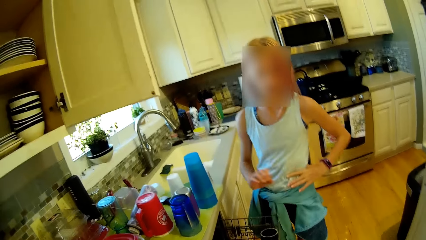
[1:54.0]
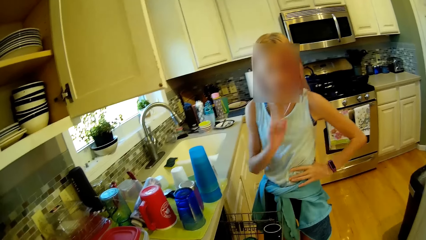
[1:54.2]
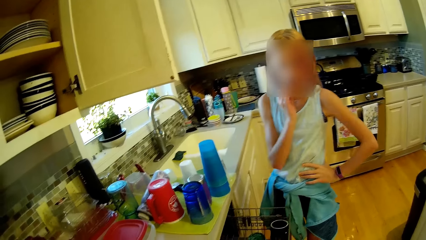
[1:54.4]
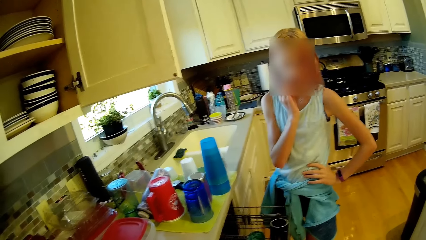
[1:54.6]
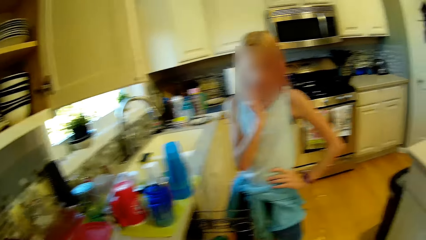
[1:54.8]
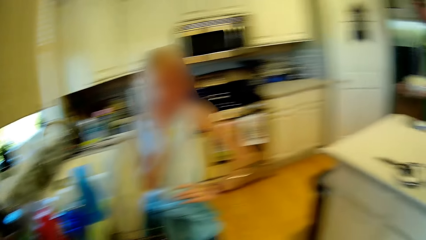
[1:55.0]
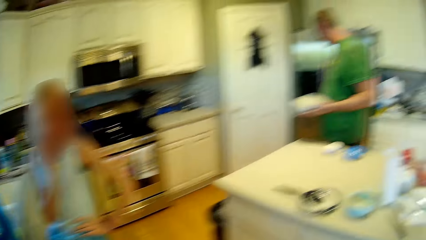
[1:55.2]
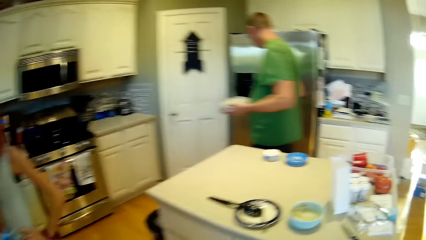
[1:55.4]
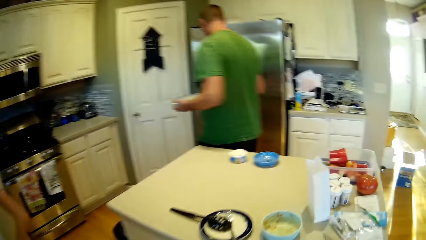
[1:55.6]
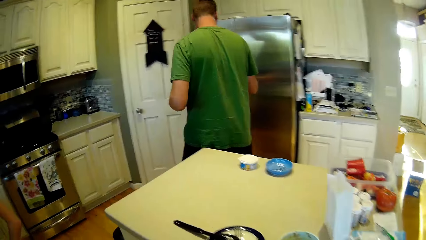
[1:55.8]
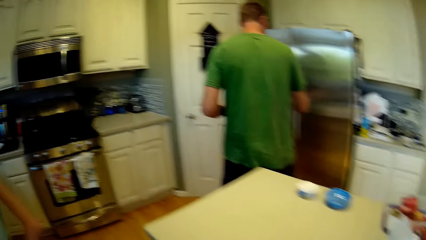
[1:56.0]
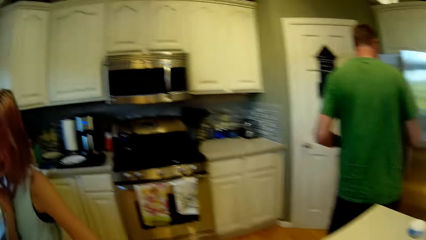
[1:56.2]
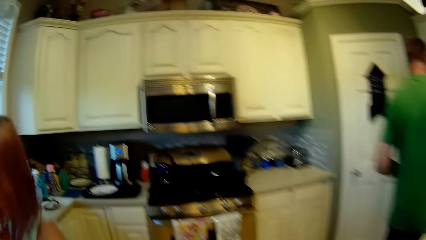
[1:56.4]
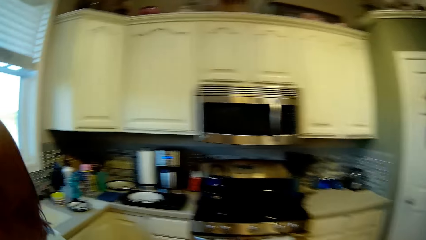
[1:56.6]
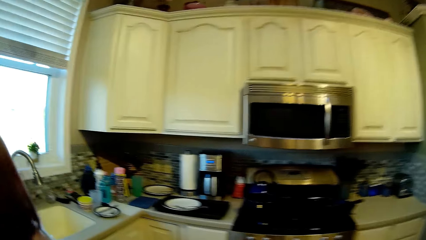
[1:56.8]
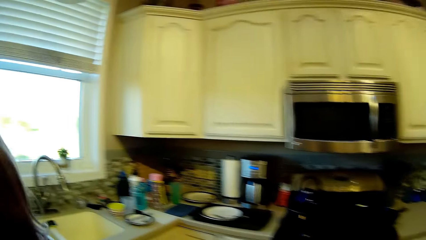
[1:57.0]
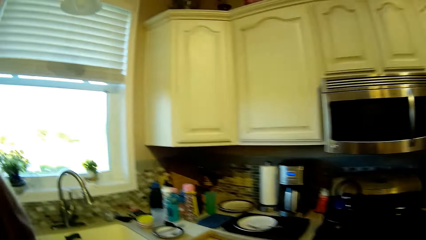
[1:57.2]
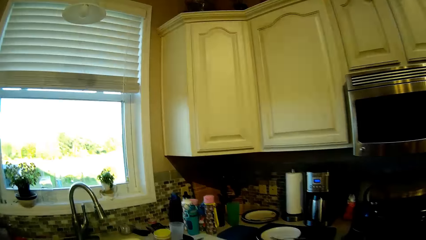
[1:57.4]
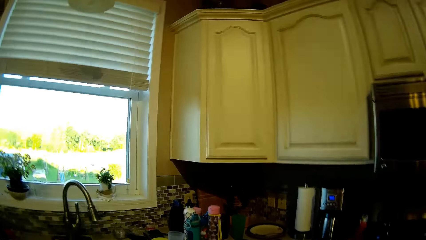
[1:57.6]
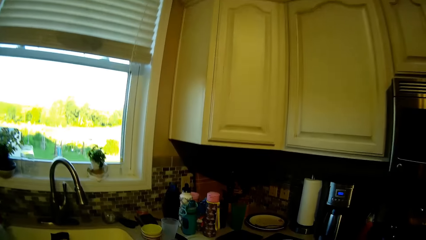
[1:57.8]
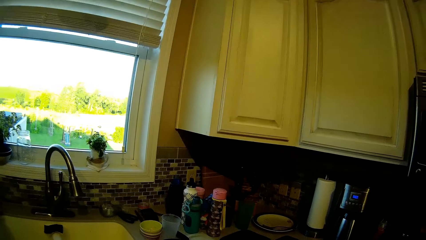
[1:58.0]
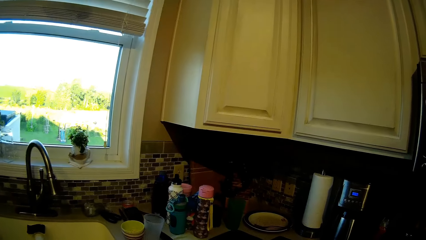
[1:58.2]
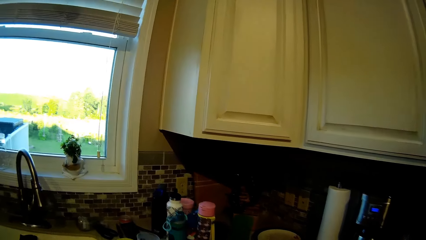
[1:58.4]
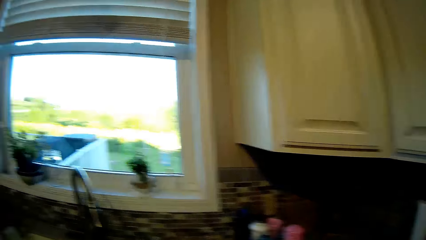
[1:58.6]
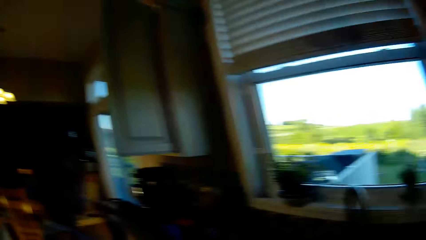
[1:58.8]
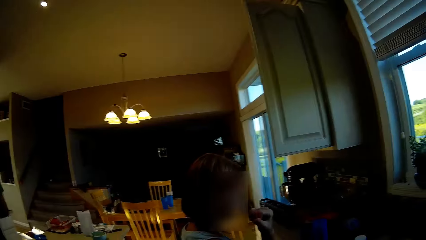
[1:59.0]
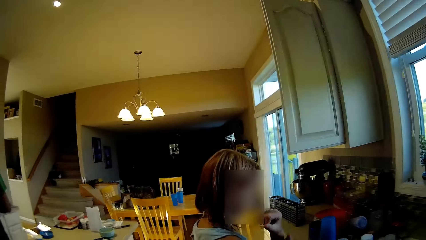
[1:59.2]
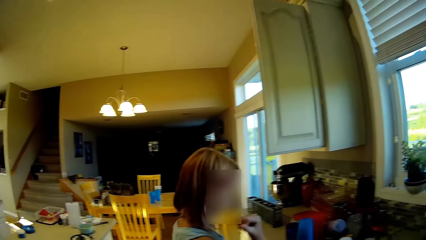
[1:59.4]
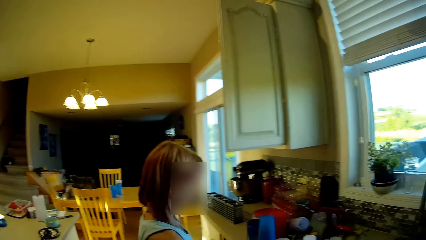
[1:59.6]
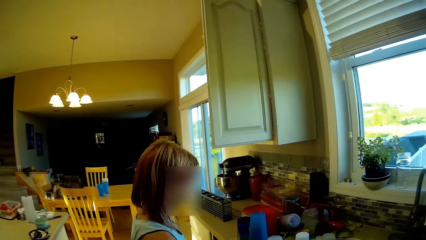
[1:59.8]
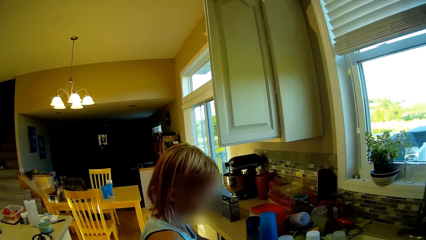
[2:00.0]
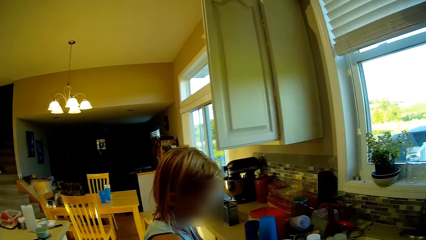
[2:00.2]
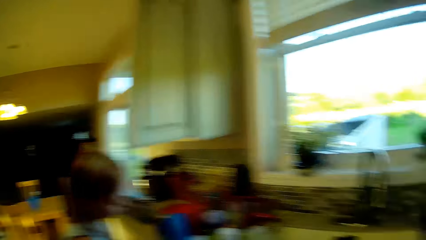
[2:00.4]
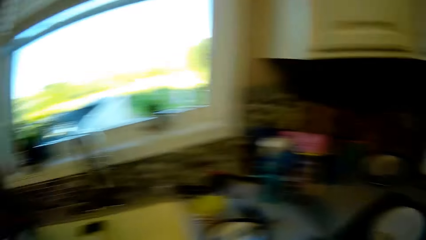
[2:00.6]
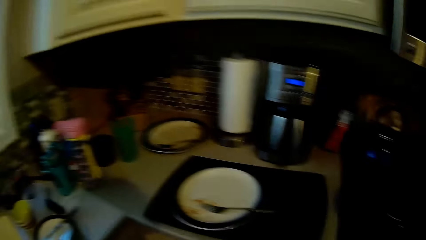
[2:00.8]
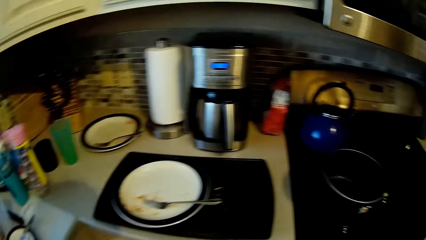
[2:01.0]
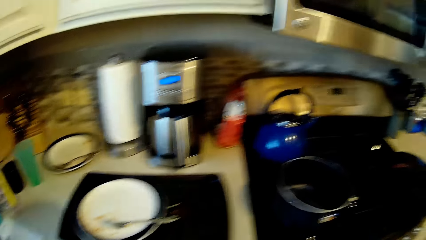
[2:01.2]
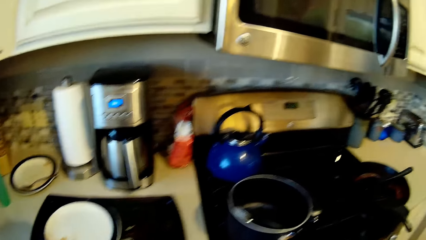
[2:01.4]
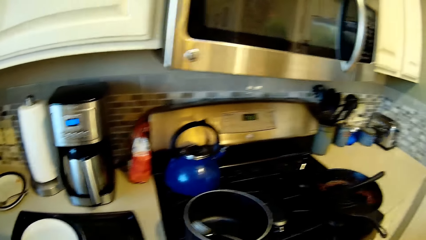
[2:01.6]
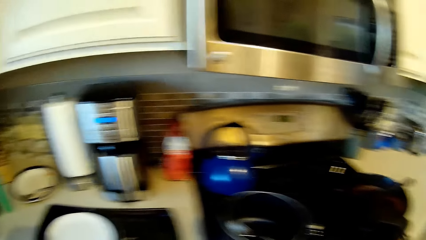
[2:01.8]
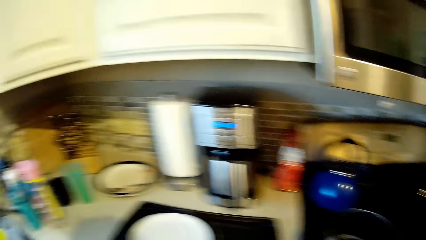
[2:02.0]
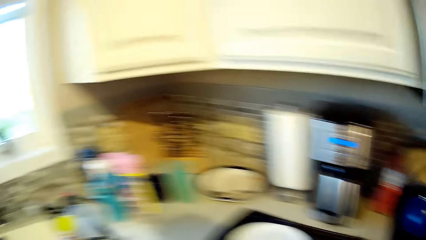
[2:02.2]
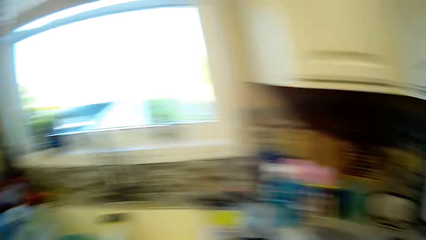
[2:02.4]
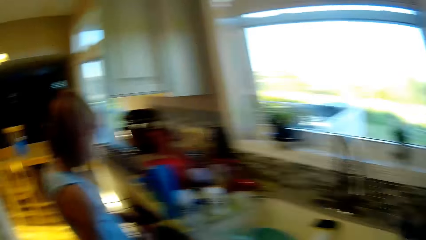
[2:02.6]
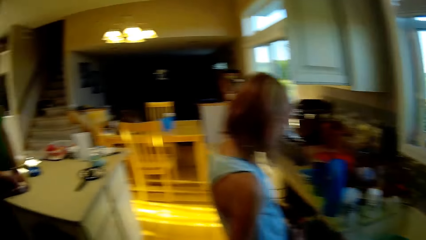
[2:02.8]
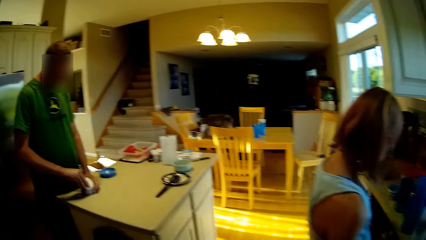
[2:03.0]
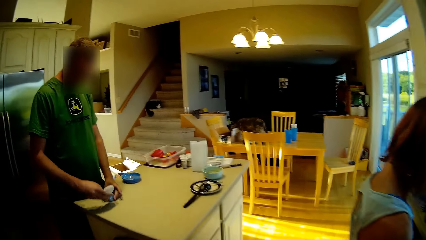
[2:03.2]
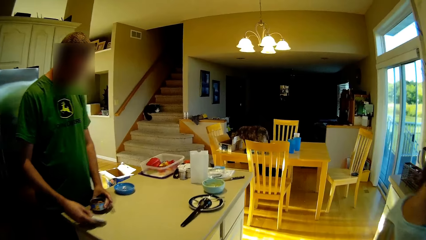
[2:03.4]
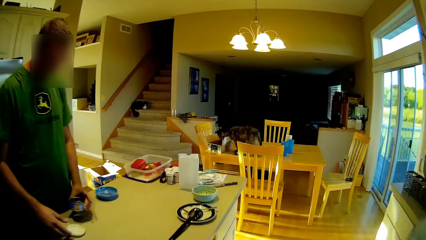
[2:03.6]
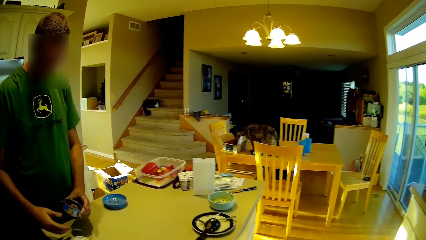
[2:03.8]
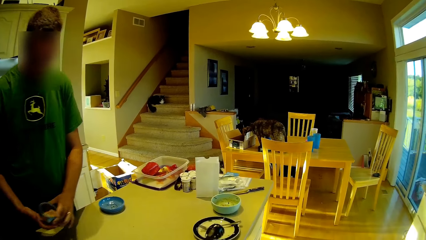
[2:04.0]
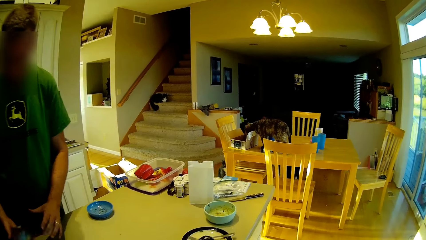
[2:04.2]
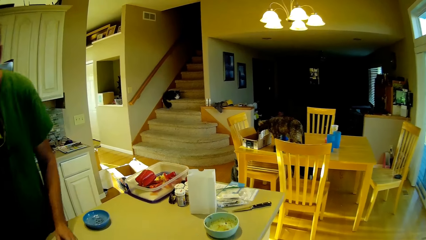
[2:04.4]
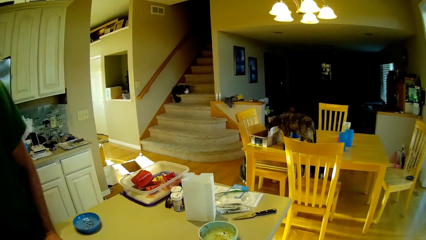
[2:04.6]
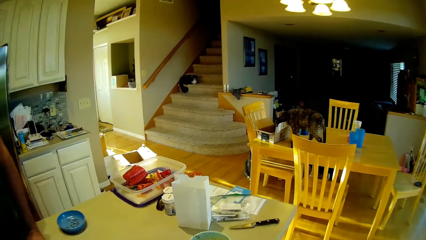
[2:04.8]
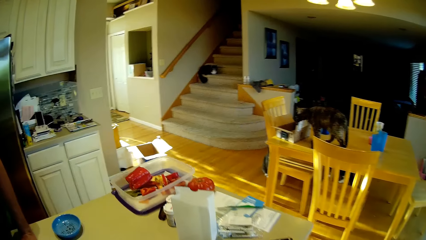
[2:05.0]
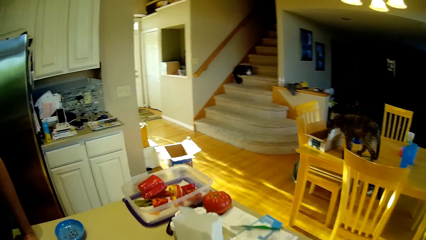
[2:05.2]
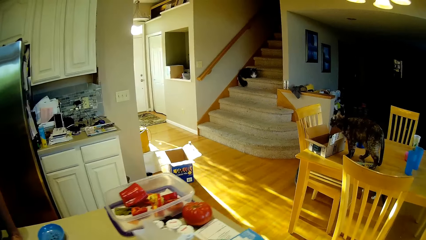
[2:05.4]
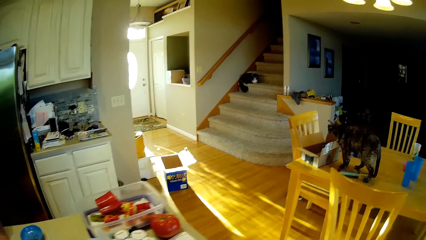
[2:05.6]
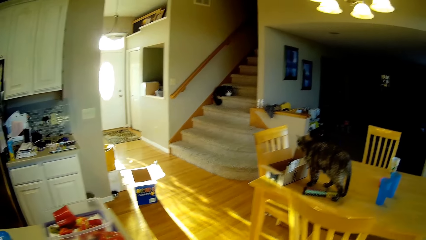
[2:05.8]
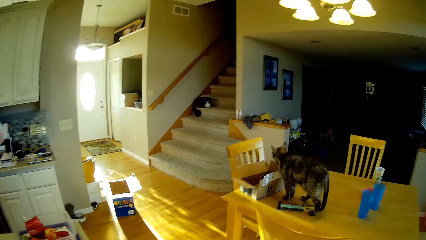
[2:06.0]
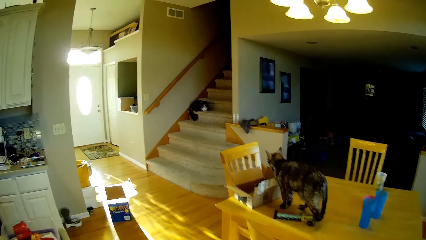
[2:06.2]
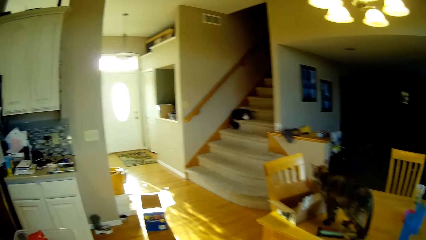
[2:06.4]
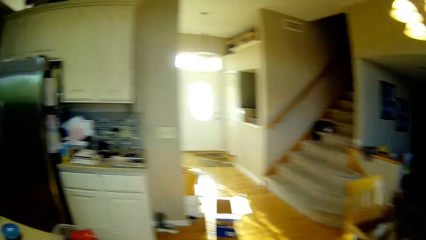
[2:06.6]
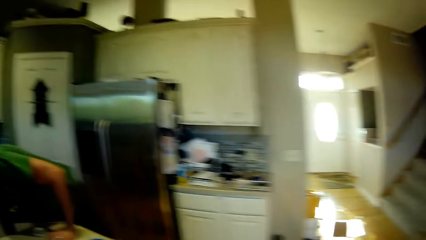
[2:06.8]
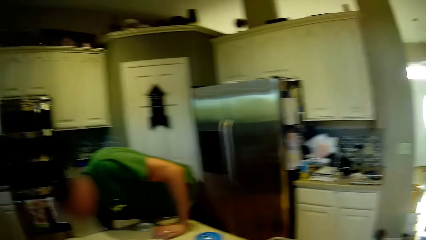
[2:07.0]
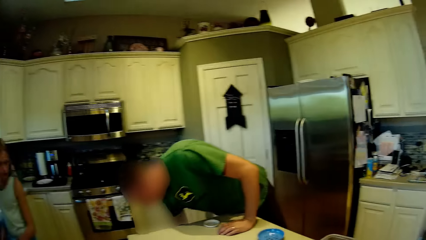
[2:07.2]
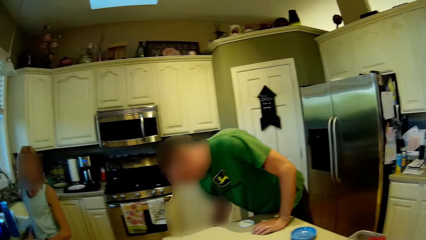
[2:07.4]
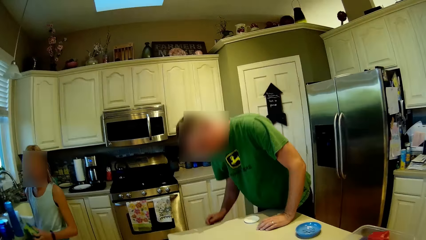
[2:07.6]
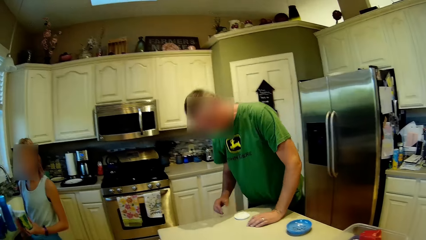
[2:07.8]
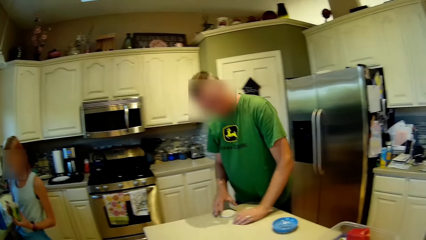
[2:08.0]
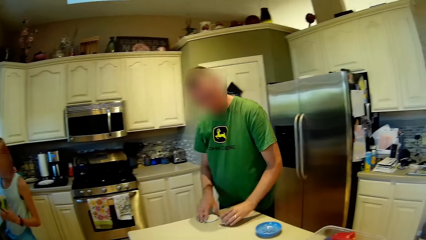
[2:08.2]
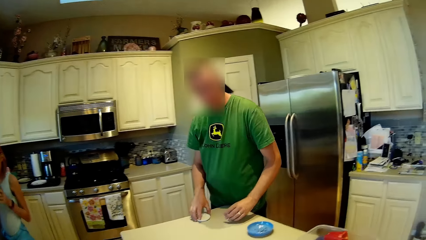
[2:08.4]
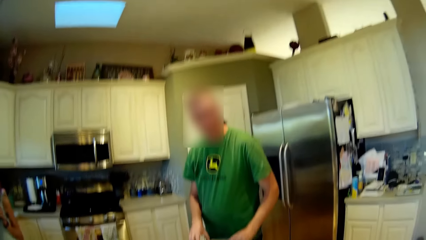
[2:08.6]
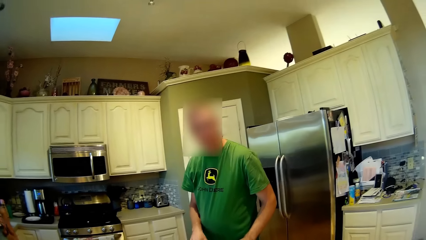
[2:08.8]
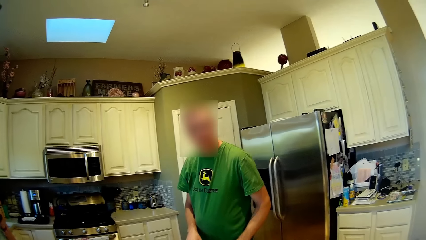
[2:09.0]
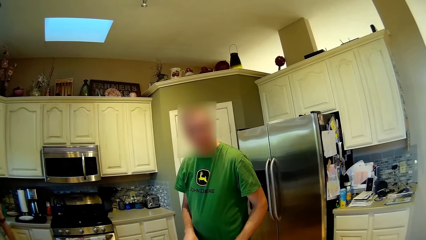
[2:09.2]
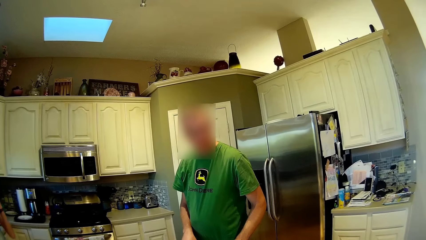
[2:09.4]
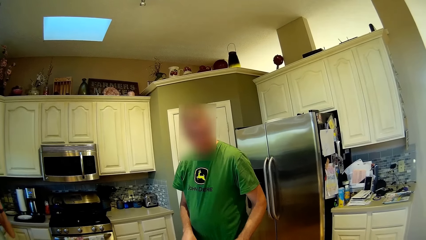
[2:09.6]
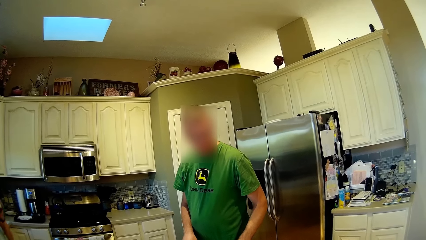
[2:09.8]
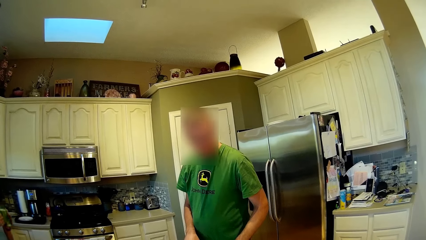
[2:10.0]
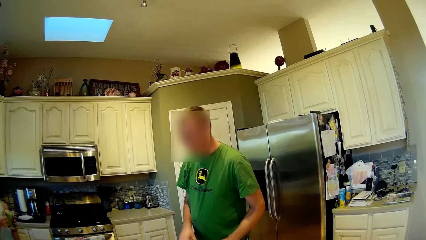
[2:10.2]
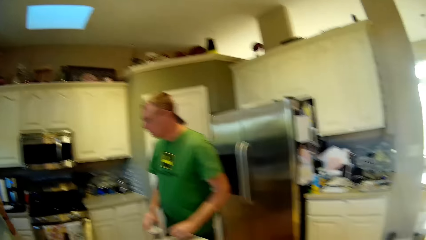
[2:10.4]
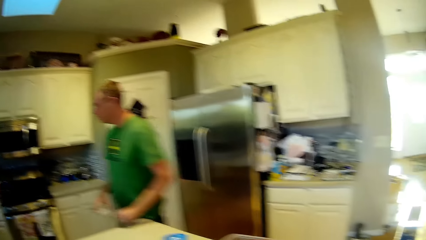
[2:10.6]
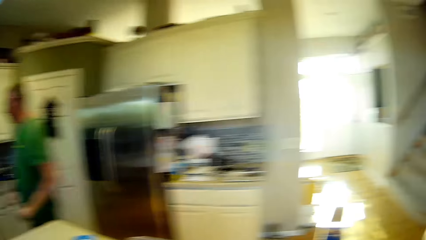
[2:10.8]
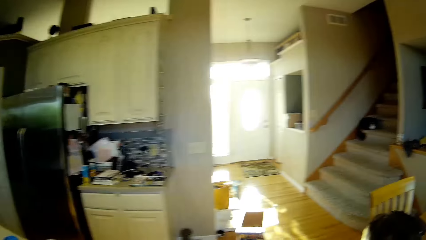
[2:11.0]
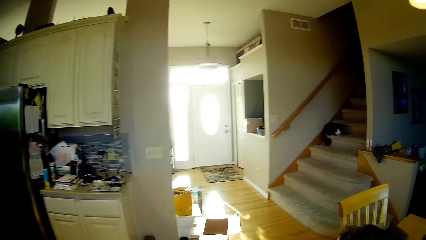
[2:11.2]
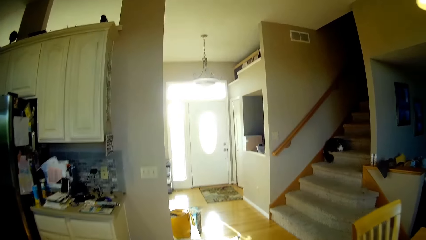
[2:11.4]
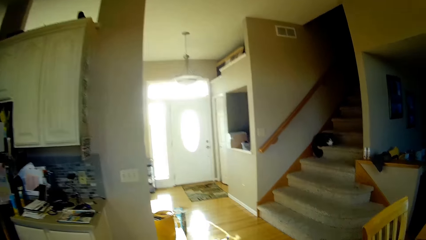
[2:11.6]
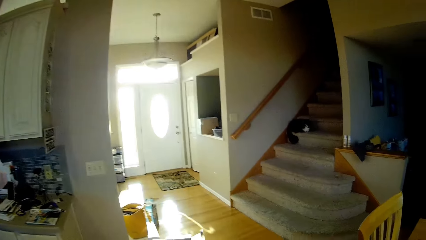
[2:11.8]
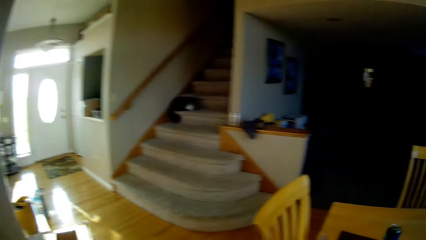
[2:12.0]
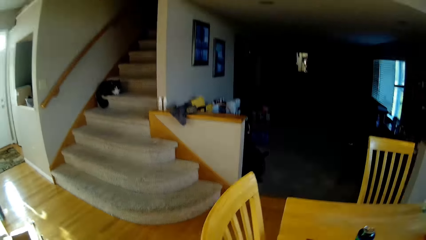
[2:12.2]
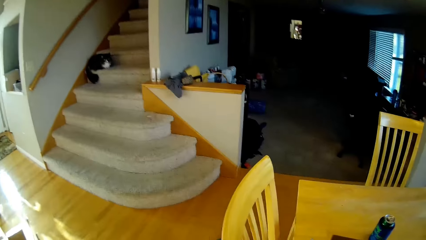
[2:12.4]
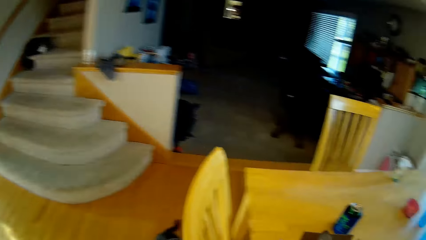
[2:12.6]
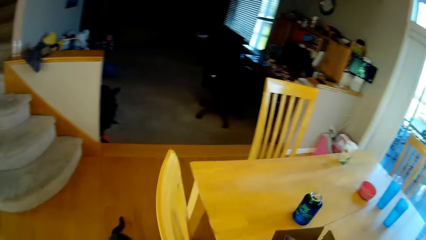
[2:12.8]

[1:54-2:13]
A person looks around. The camera wearer walks around. They look around. They walk around. Another person holds a tin and opens the tin. The camera wearer looks around. The other person looks around. The first person looks around. The other person walks around. The camera wearer walks around.
